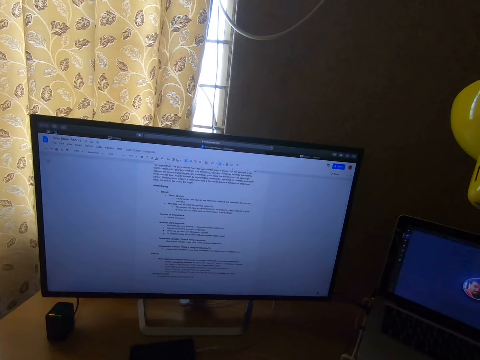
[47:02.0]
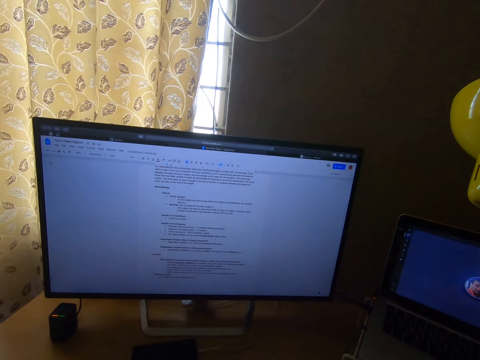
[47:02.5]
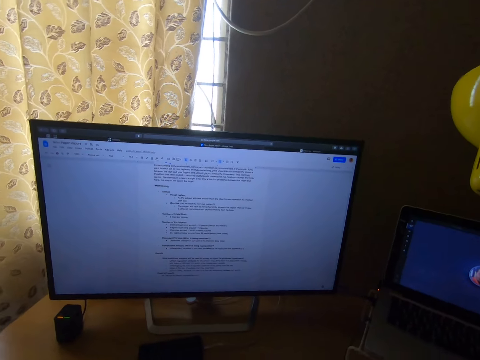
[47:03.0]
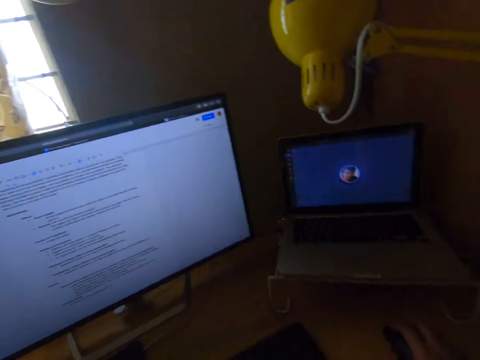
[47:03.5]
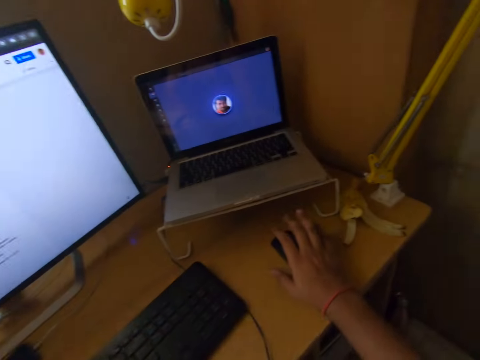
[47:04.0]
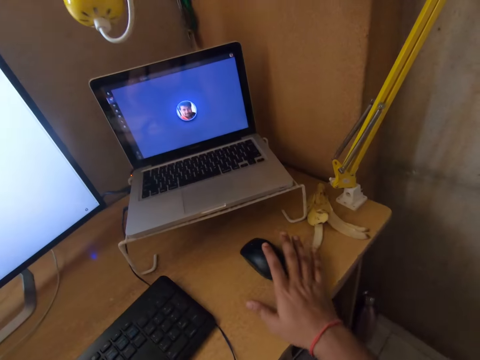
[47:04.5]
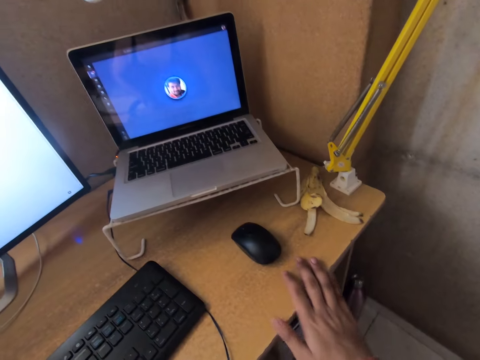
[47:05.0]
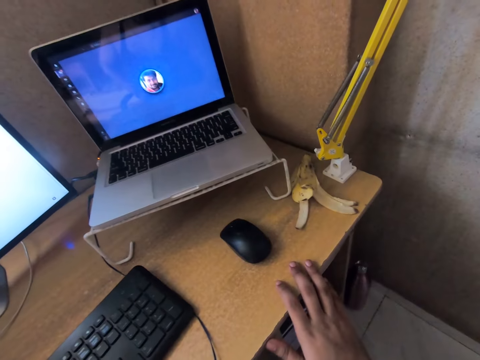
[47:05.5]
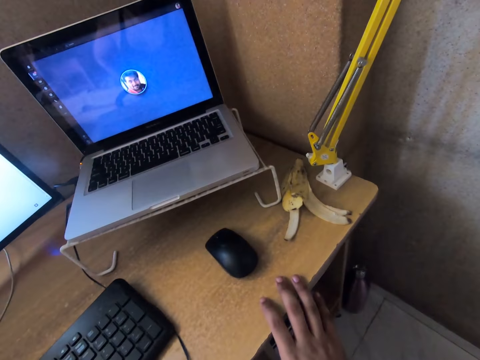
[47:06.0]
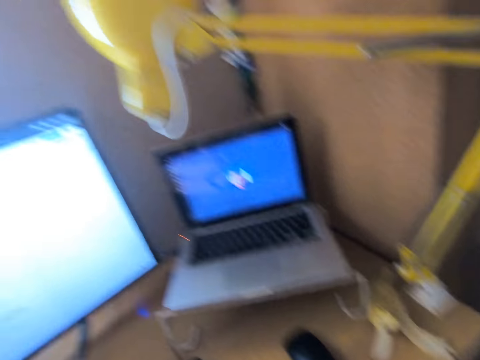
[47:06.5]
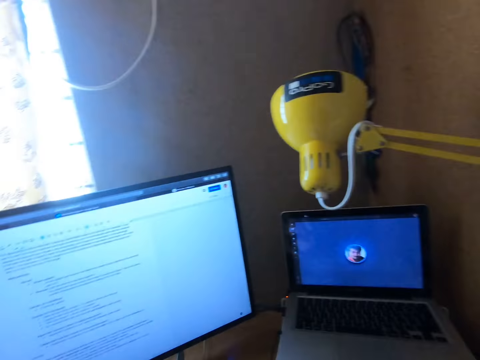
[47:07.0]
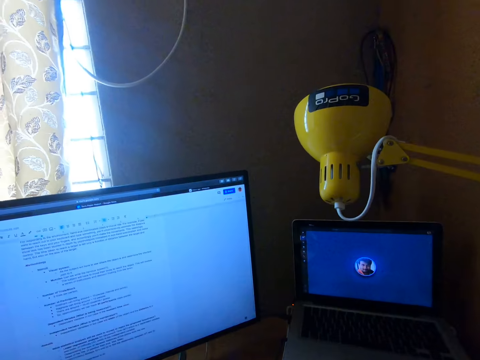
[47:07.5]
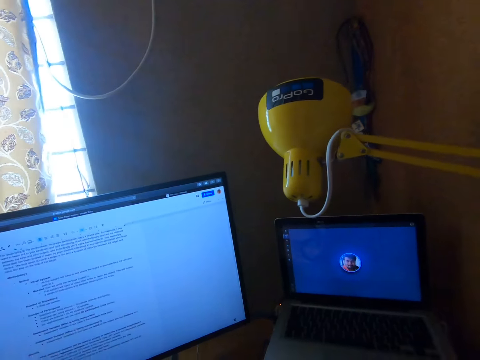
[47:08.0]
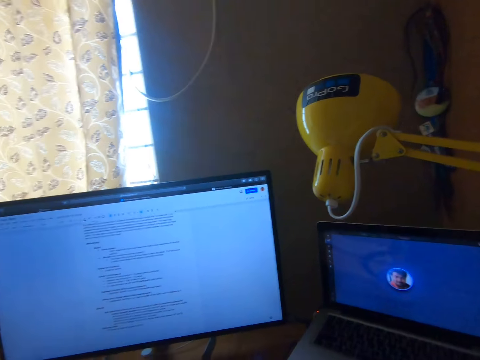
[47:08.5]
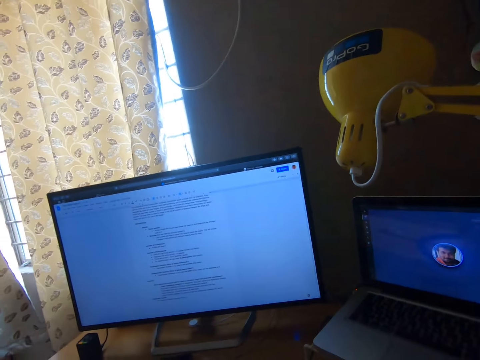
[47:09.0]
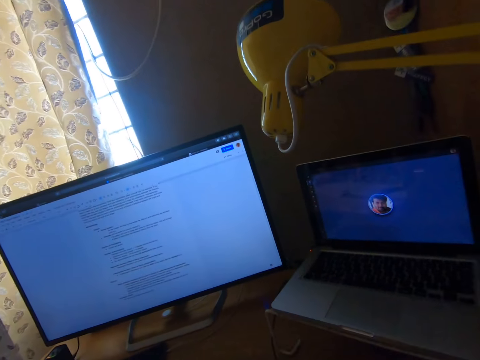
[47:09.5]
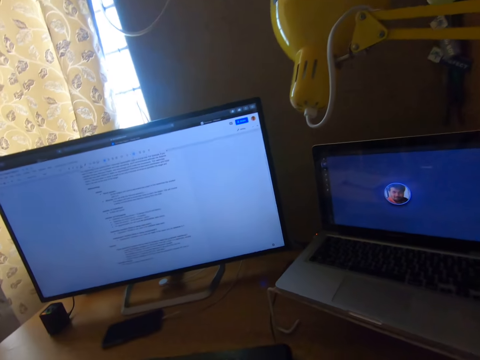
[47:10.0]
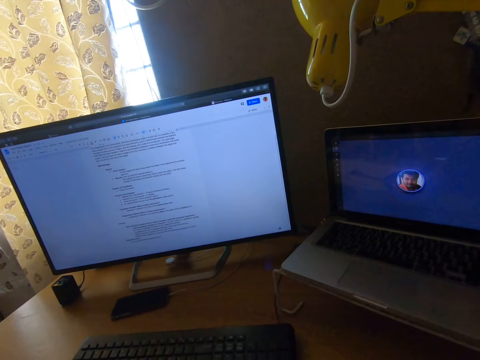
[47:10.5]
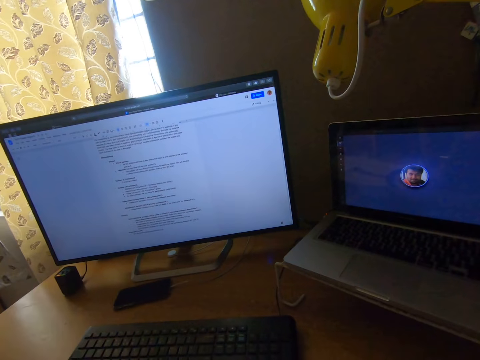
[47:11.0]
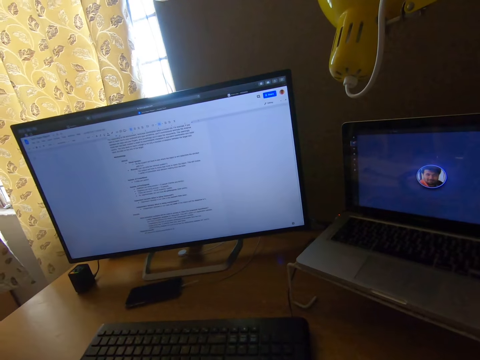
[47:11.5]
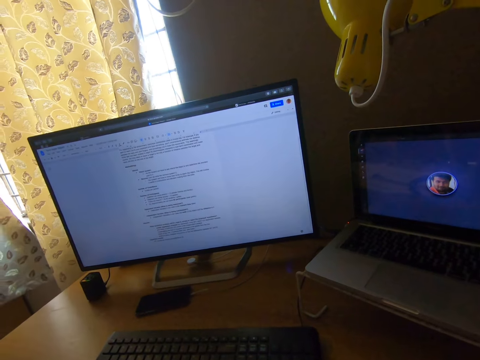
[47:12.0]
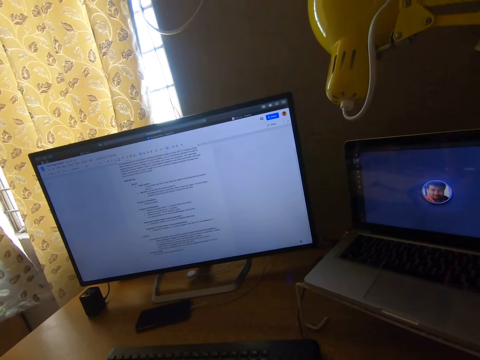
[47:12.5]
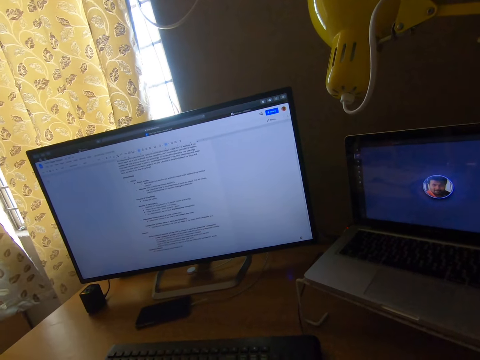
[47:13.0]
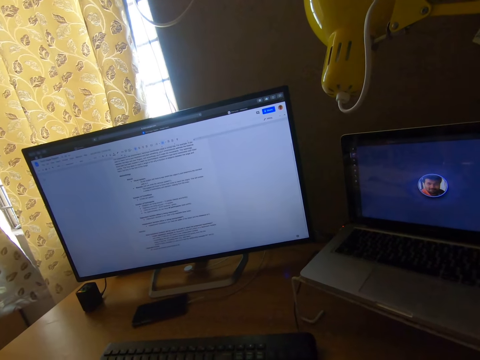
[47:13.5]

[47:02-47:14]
The camera wearer turns the head right. He removes his left hand from the mouse on the table. He swings the hand. He holds the table. He leans fingers on the desk. He moves the head up and stares at the laptop. He turns the head right. He stares at the monitor on the table.

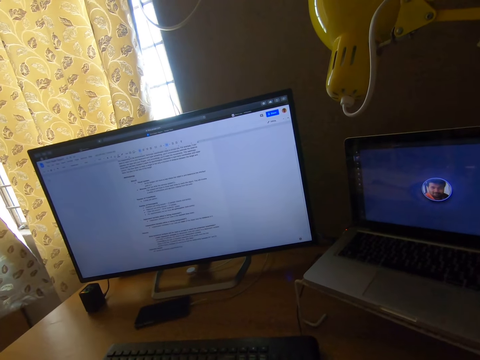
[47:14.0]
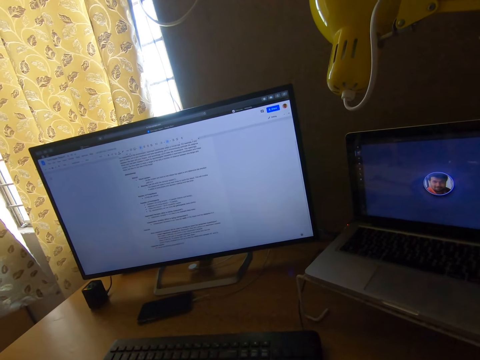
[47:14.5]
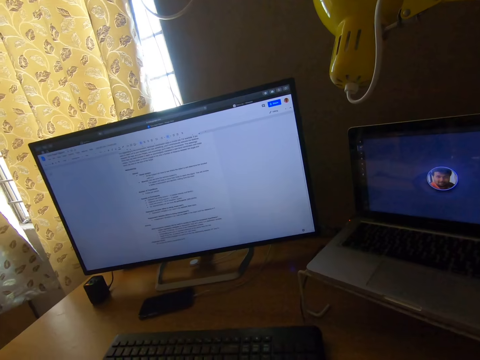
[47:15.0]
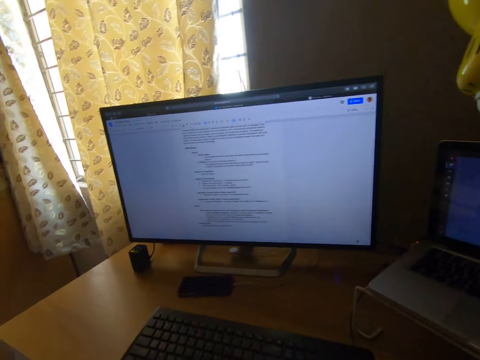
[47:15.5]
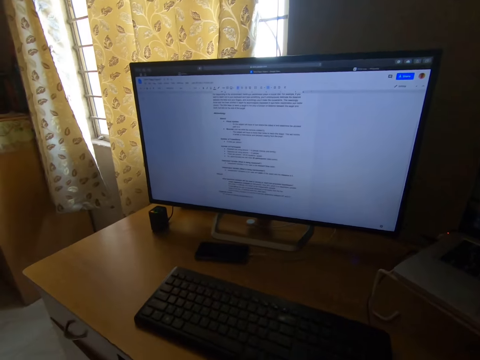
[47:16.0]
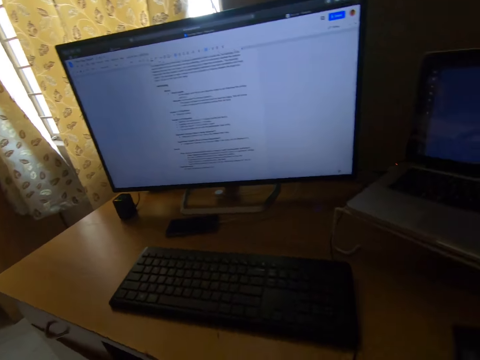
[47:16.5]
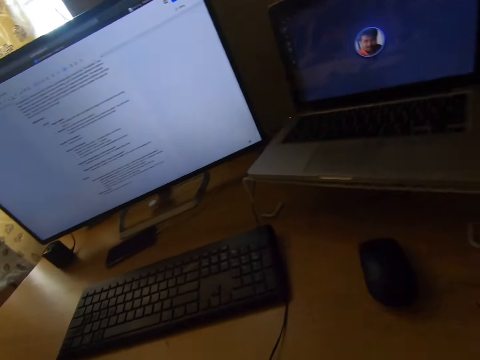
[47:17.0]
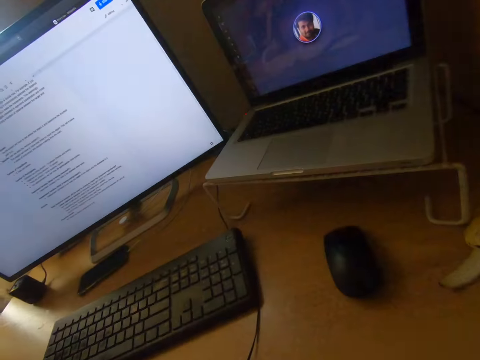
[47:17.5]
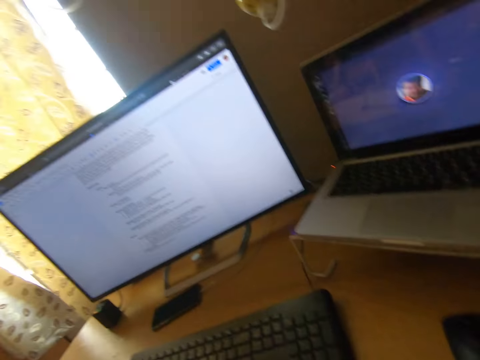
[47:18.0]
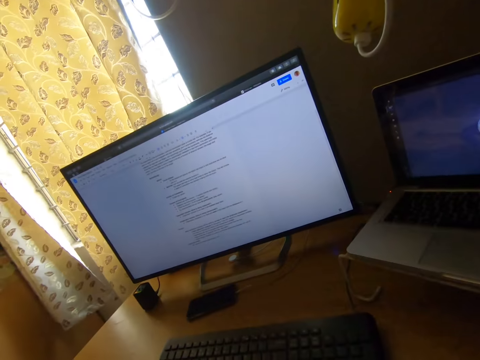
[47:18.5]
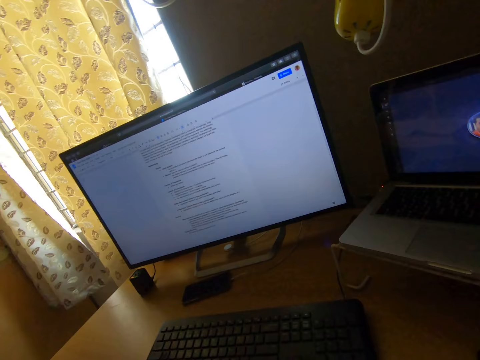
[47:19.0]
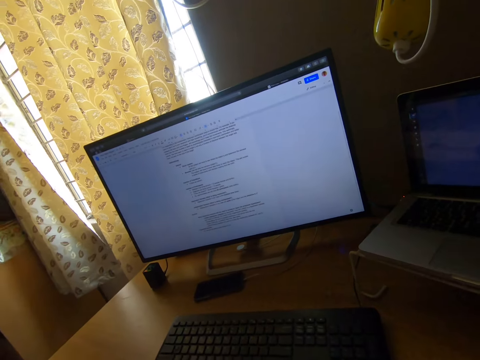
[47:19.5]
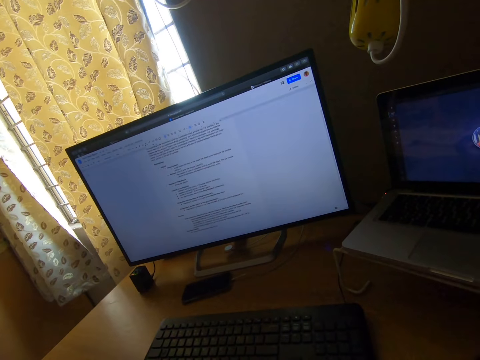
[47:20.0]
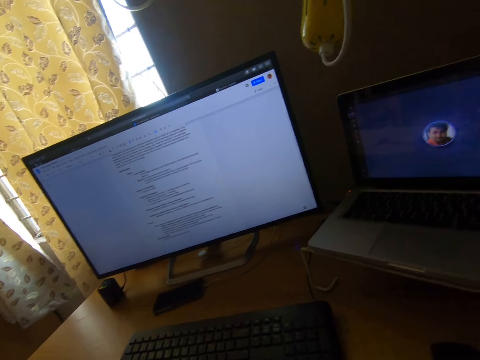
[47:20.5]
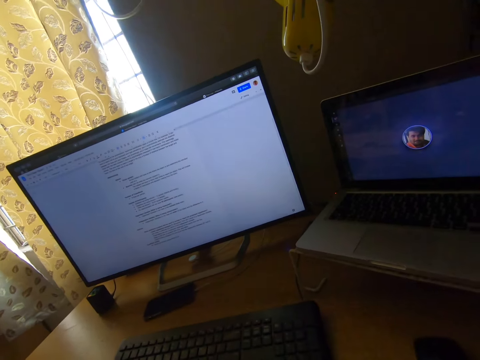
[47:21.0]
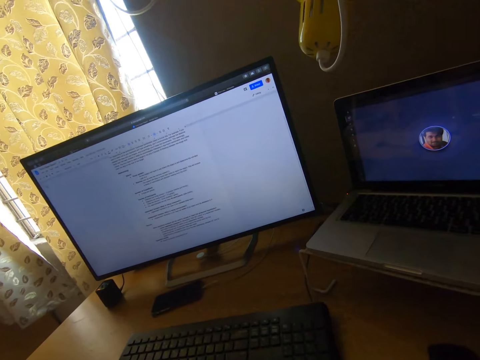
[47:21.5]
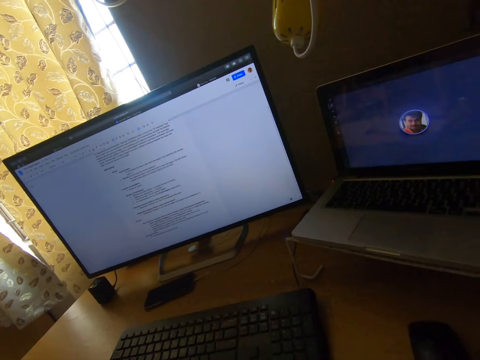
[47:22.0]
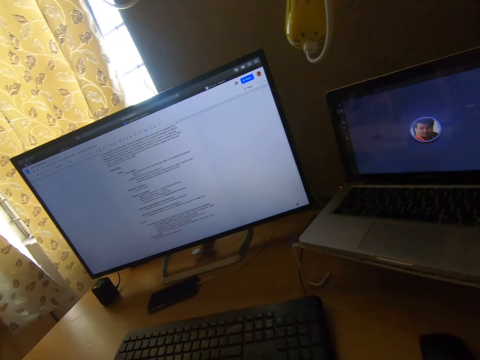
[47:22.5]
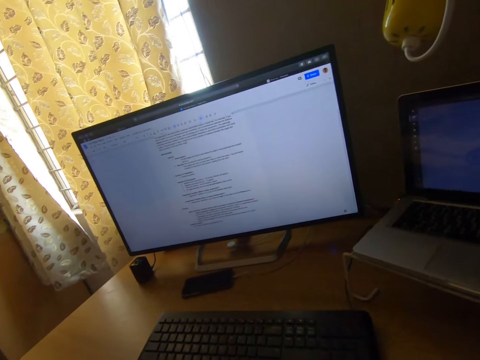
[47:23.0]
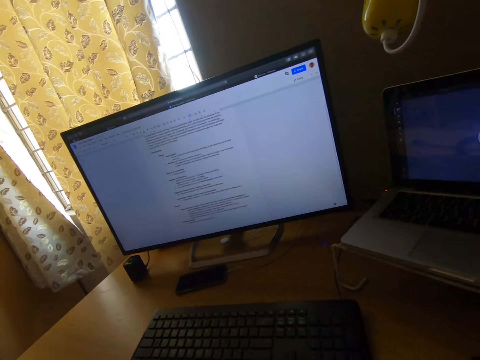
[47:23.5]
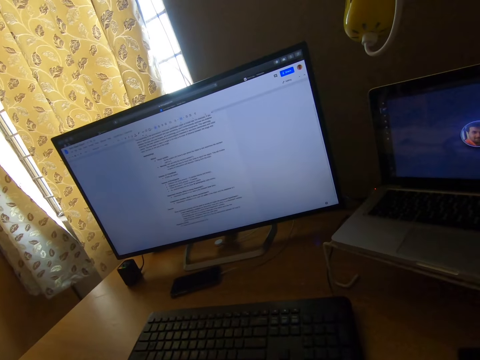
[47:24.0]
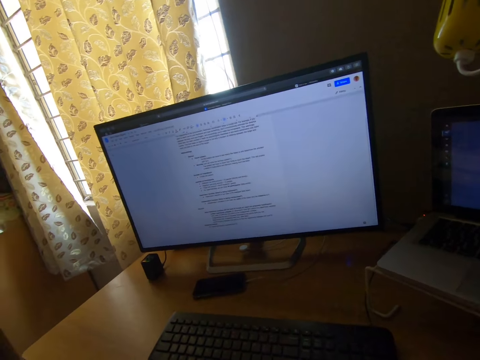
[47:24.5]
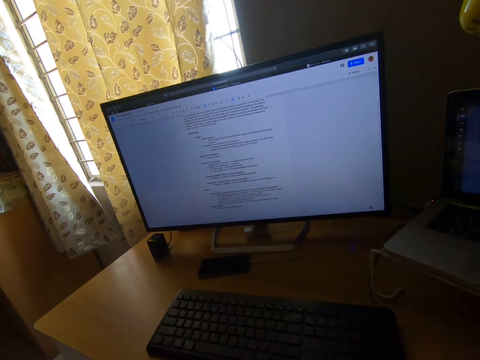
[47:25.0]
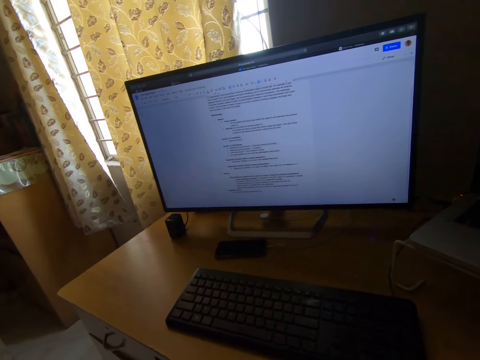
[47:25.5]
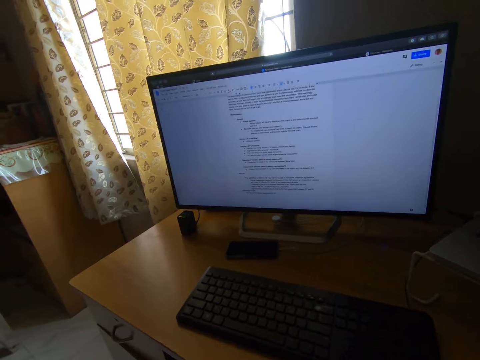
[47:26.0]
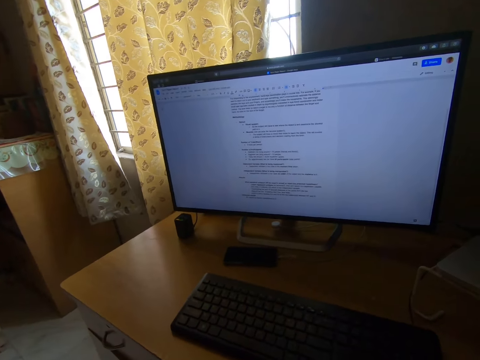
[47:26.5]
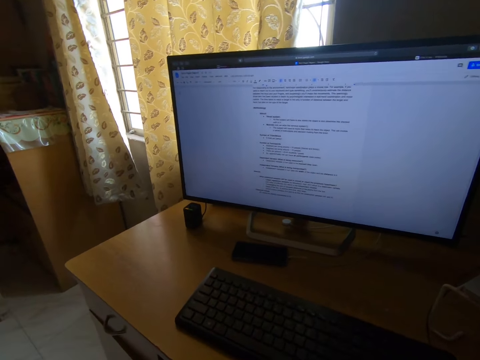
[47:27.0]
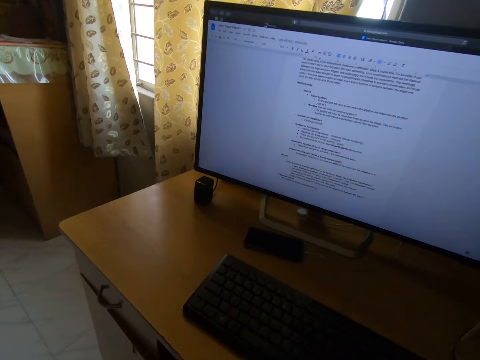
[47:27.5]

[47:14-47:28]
The camera wearer swings the head right. They turn the head right. They turn the head left. They stare at the television. They turn the head right. They stare at the laptop. They turn the head left. They stare at the television.
